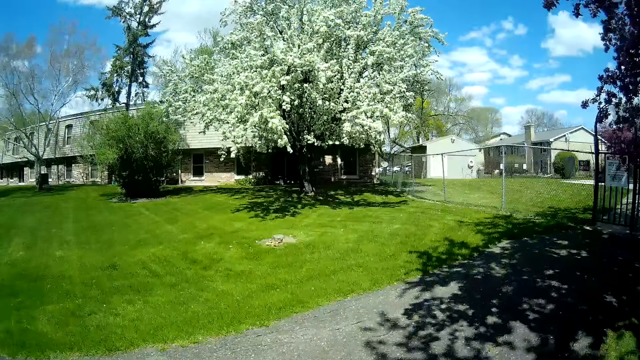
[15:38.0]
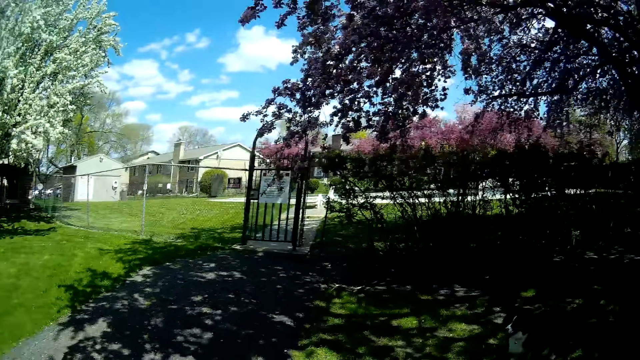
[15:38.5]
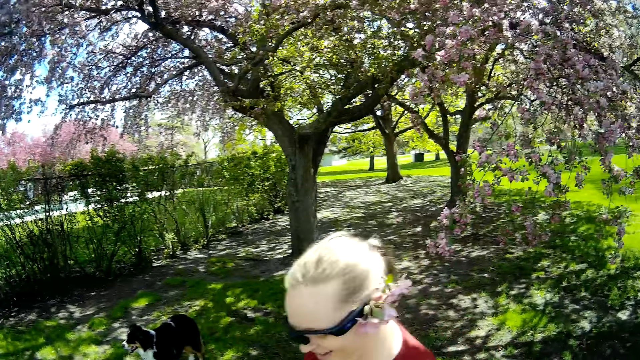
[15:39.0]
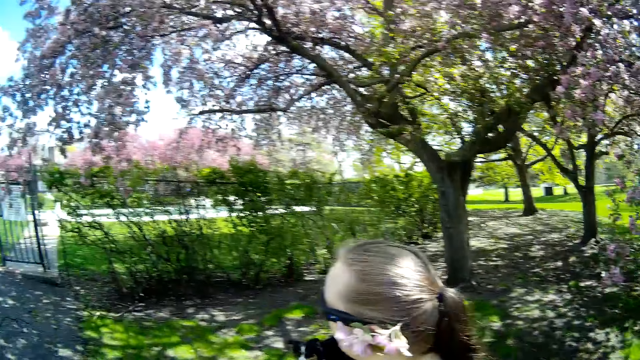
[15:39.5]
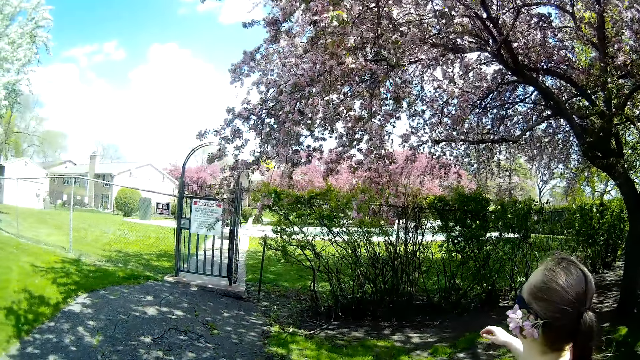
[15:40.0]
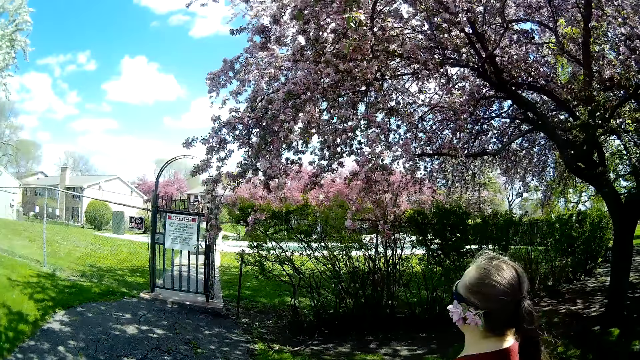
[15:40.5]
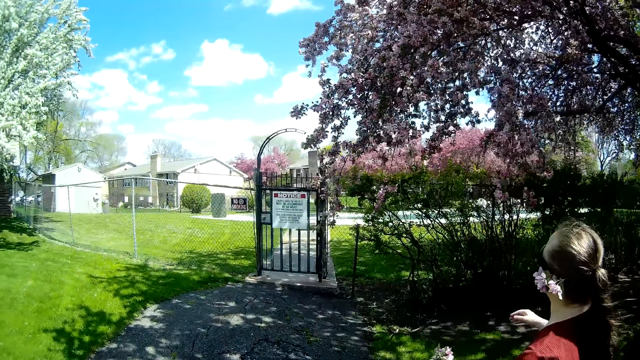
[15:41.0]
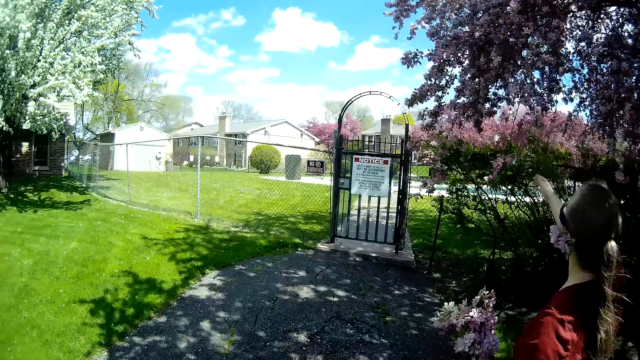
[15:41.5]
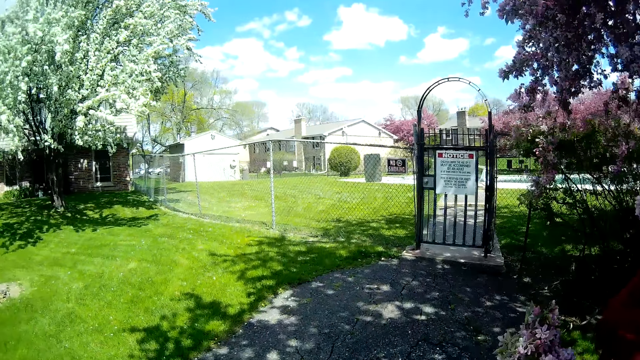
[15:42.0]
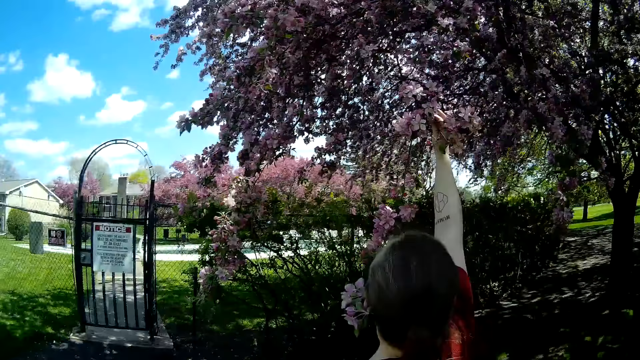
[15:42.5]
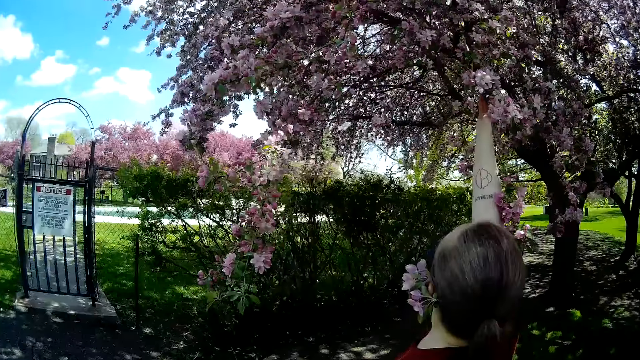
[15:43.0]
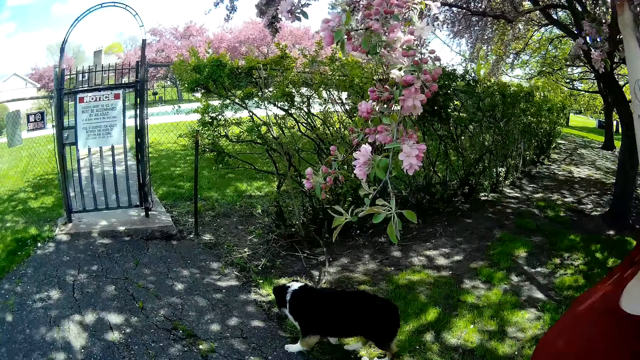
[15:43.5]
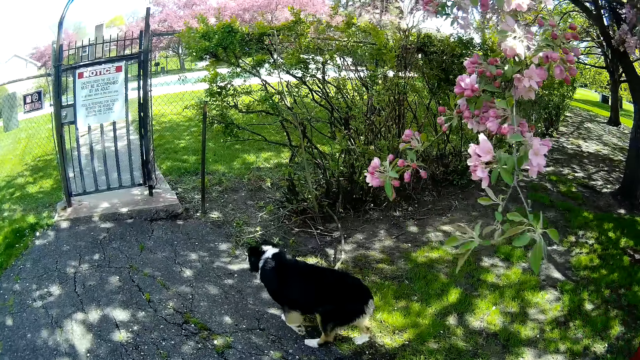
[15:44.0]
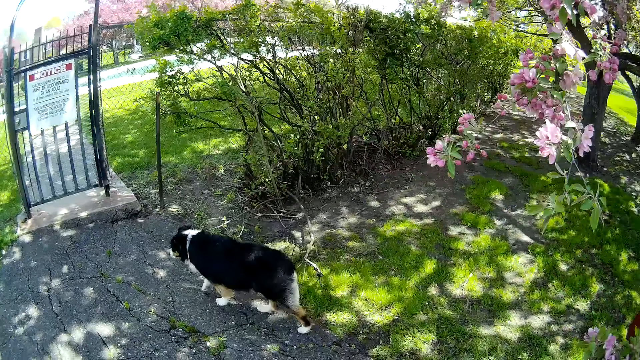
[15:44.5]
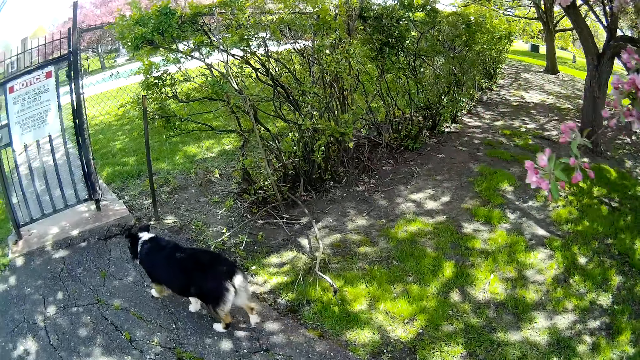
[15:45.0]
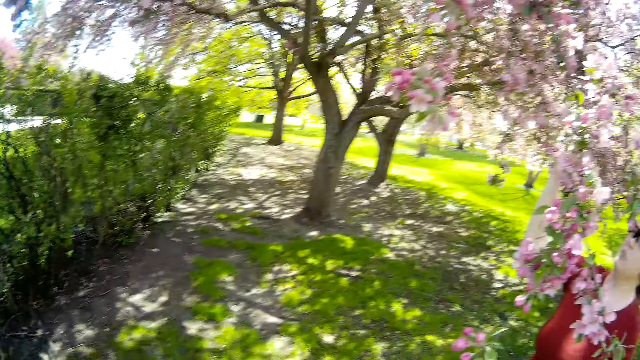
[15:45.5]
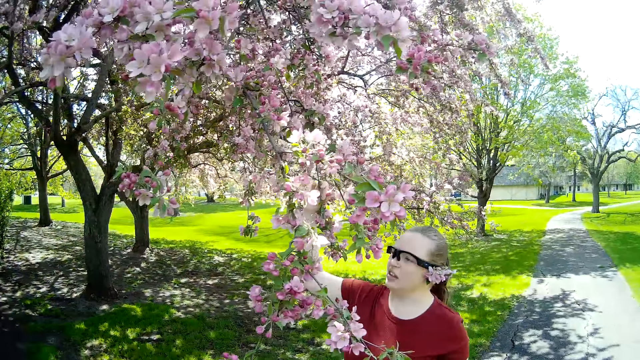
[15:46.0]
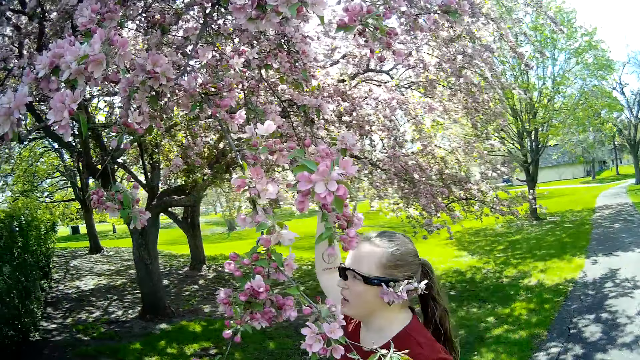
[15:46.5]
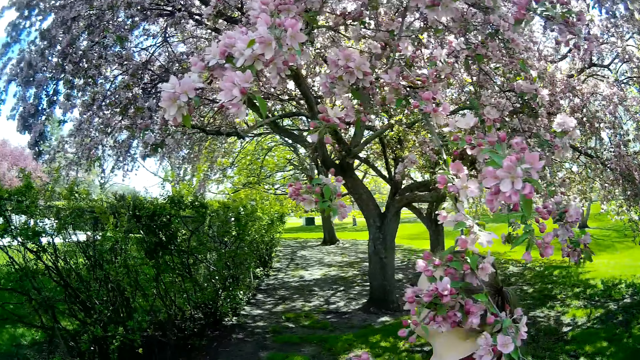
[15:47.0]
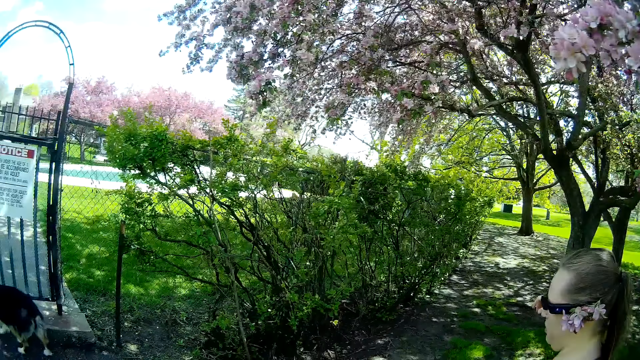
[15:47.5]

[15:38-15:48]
The camera wearer looks around the compound. They walk around the compound. The woman reaches for a flower branch on the tree with her right hand.

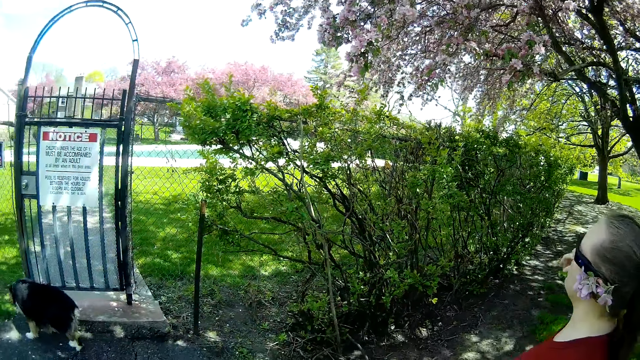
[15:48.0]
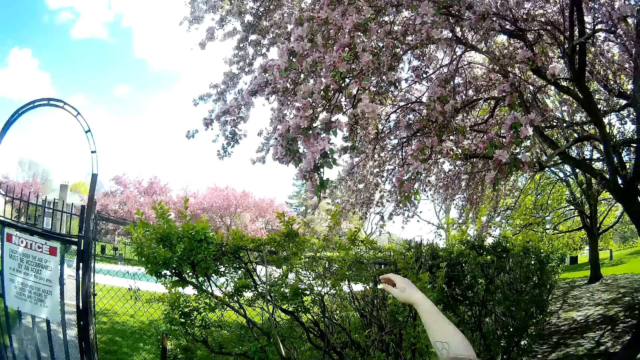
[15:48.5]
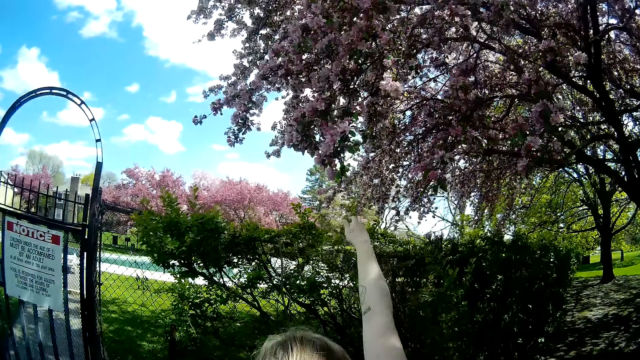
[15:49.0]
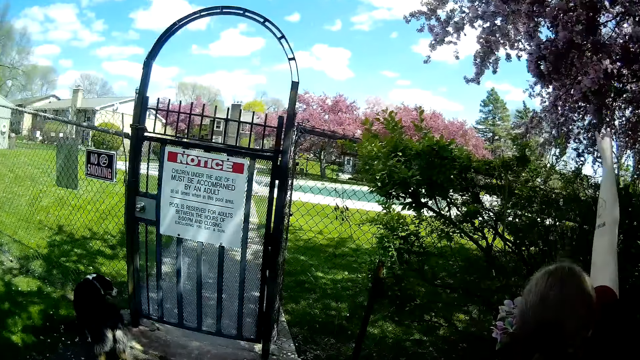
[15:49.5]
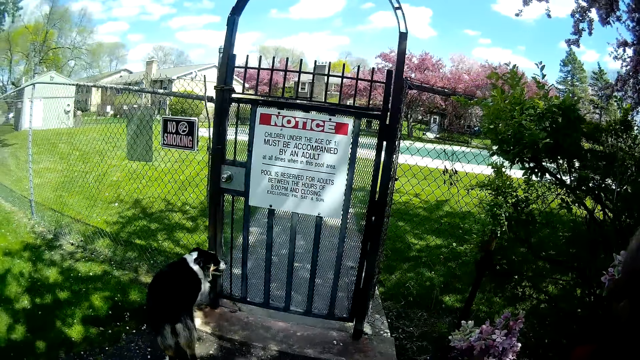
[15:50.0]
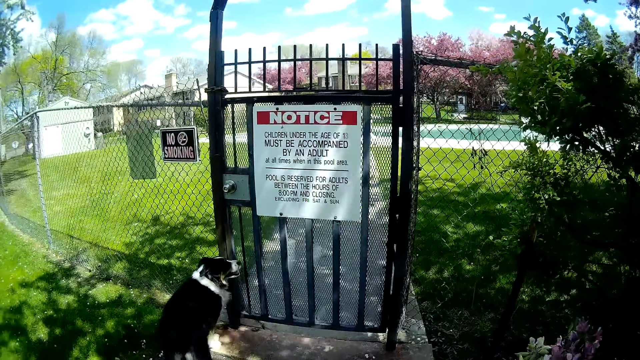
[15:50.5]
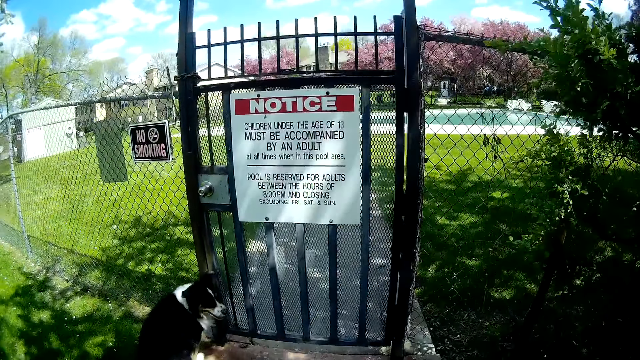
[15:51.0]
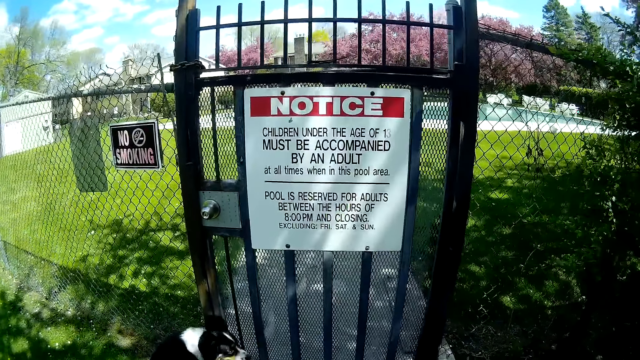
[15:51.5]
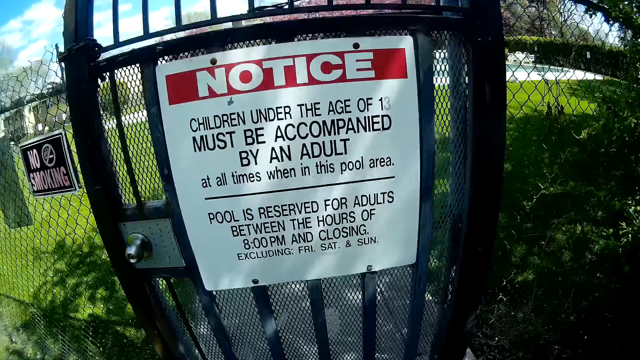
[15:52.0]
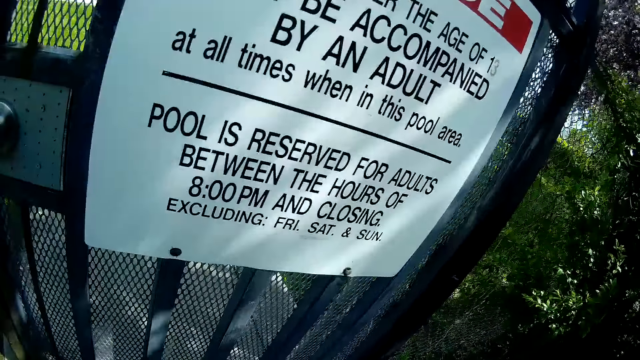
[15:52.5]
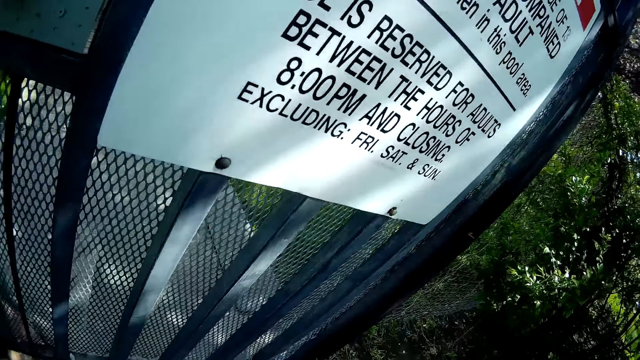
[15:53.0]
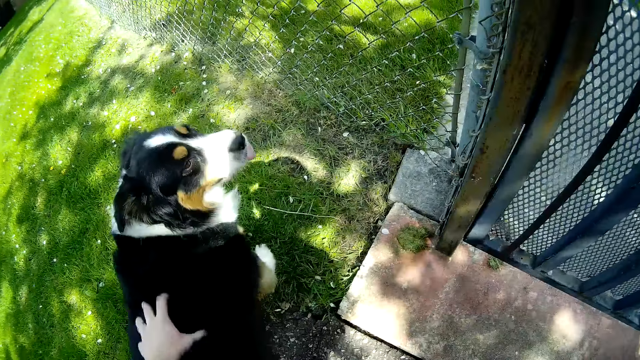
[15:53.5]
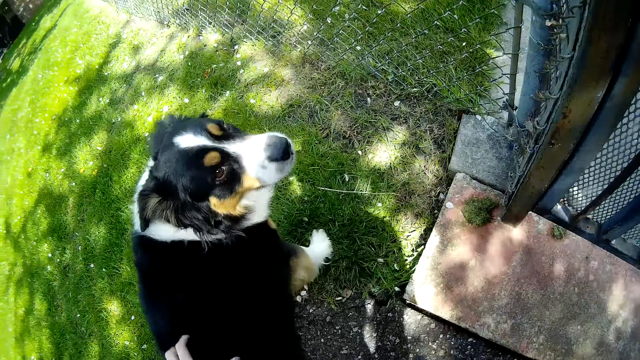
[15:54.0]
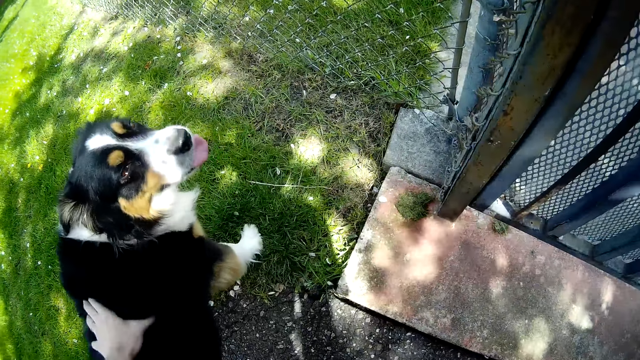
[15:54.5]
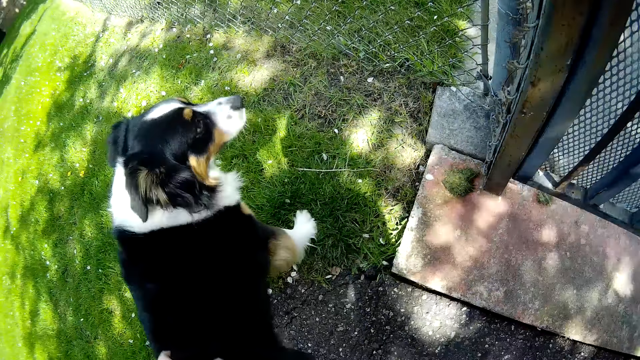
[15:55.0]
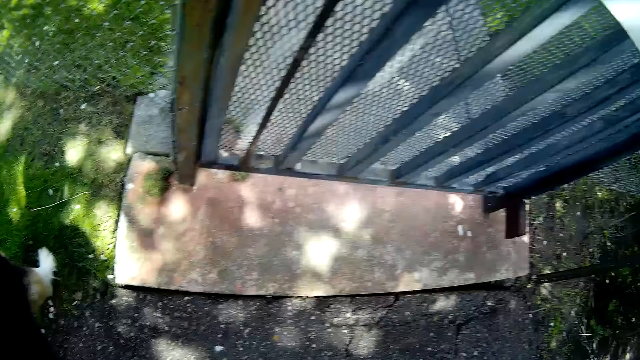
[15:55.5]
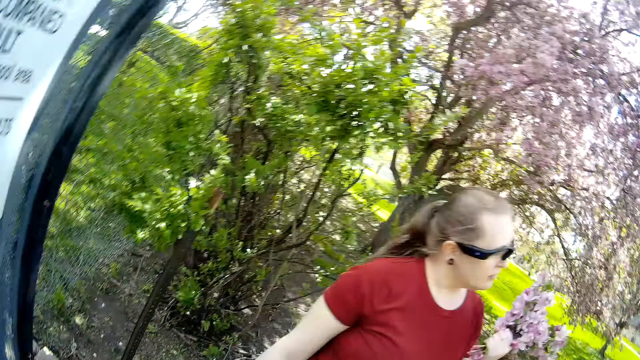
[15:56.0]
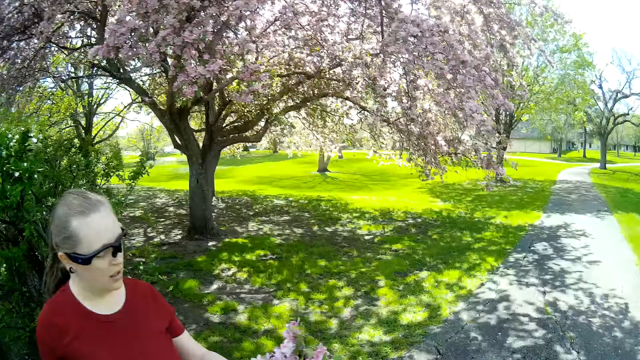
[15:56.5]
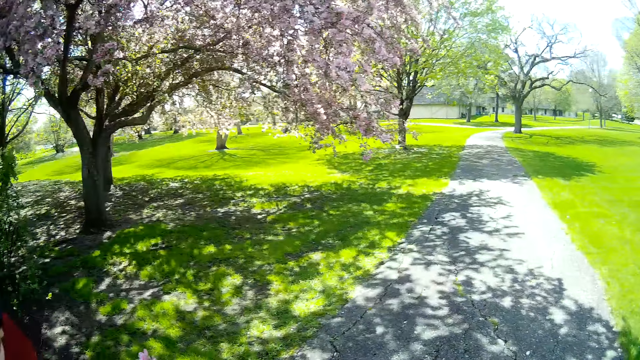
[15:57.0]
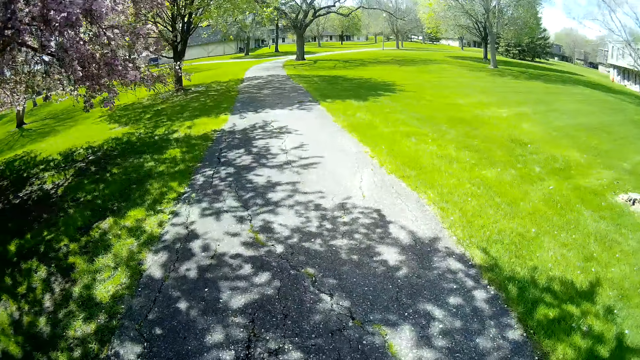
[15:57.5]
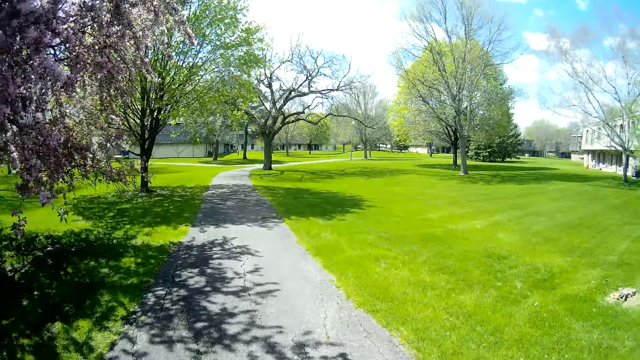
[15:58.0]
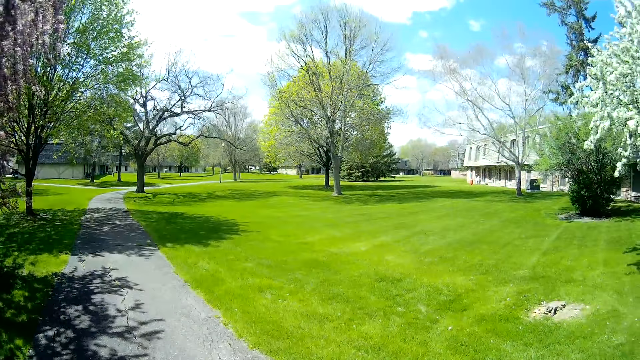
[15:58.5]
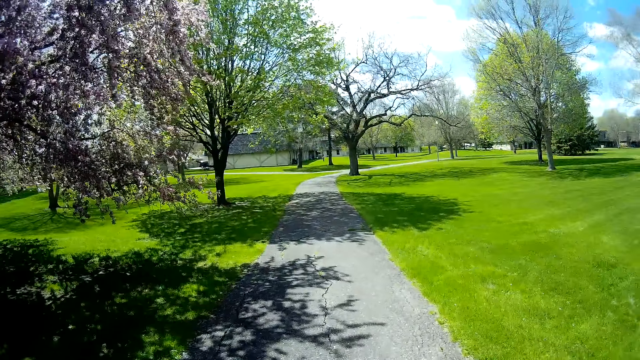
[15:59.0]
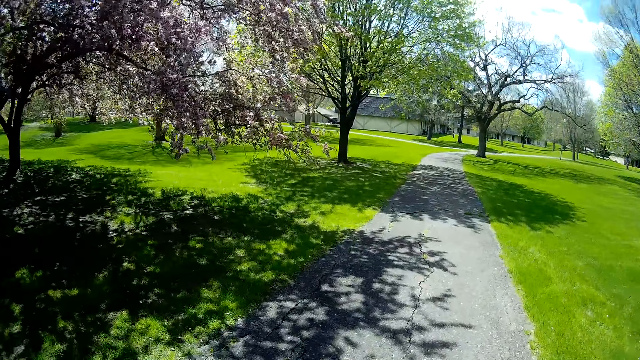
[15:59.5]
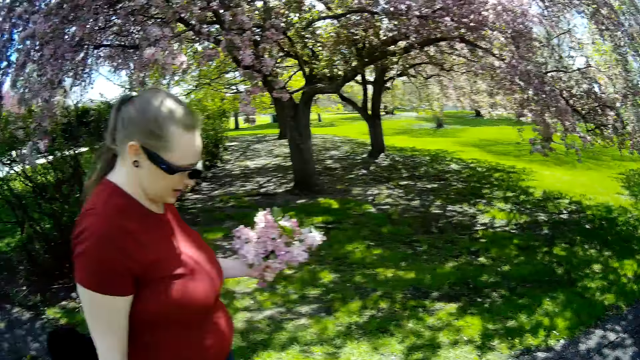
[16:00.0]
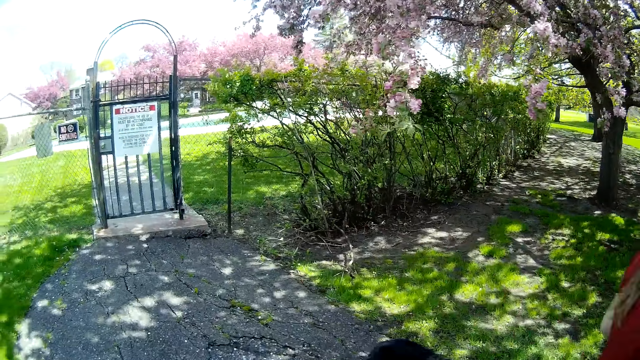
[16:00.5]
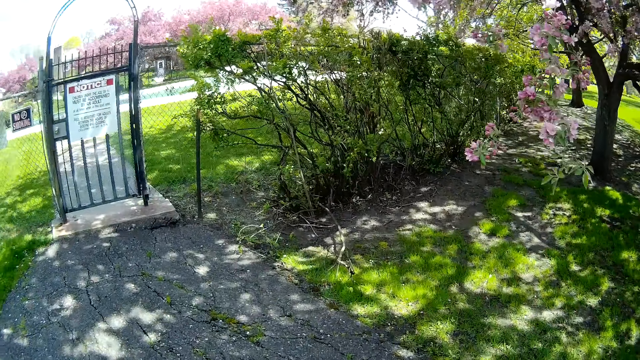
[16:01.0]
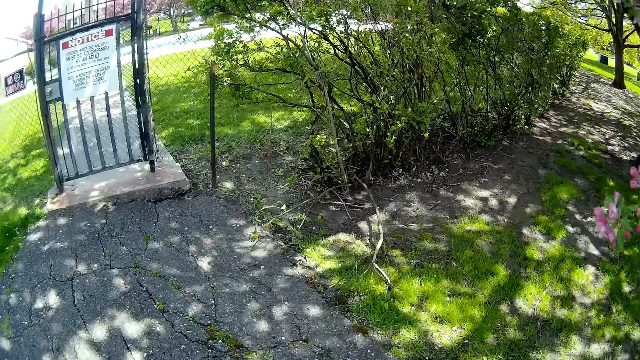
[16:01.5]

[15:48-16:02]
The woman reaches for a flower branch on the tree with her right hand. The woman holds a flower. The camera wearer rubs the dog on its back with his left hand. He stops across the gate. He plays with the dog. He looks around the compound.
